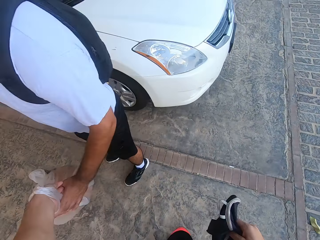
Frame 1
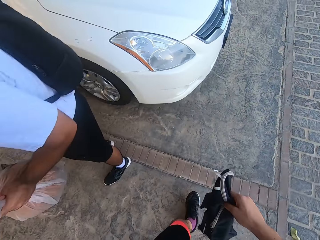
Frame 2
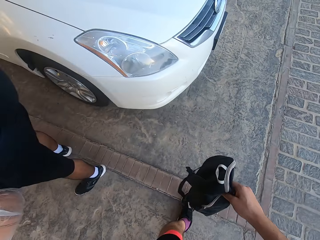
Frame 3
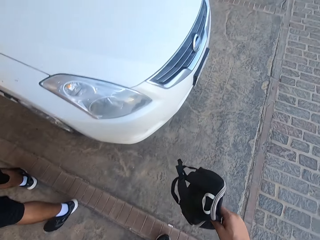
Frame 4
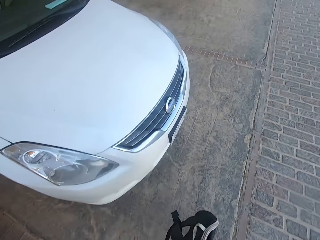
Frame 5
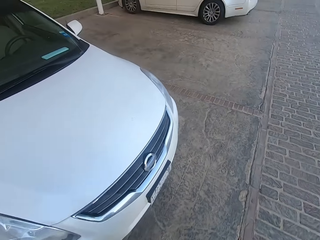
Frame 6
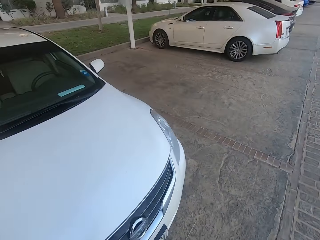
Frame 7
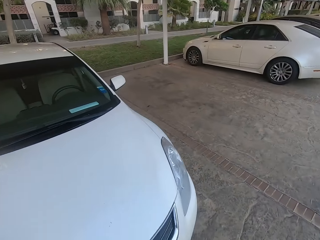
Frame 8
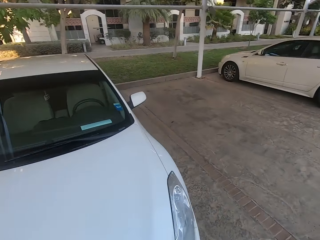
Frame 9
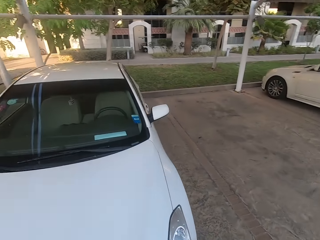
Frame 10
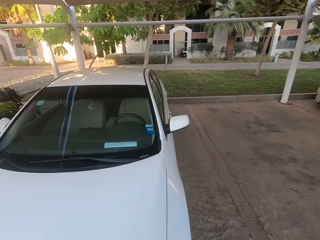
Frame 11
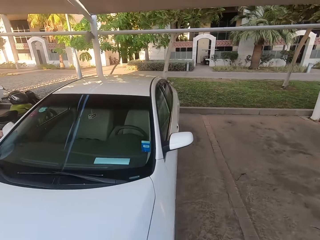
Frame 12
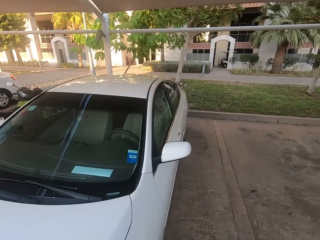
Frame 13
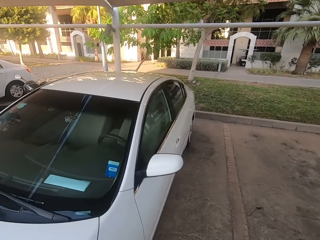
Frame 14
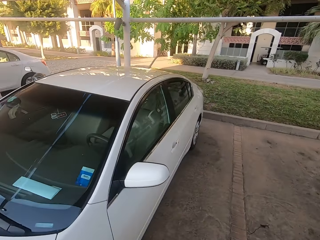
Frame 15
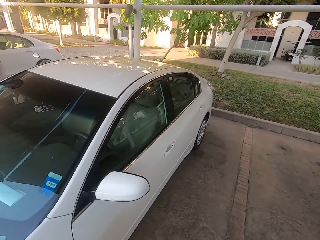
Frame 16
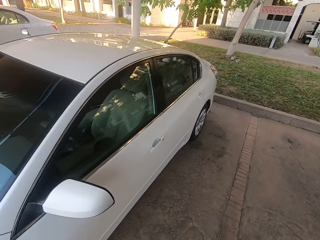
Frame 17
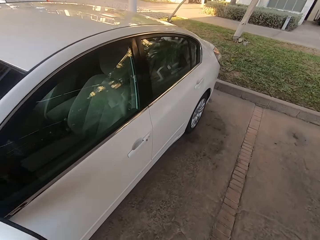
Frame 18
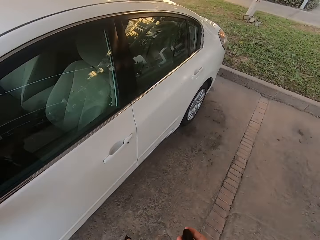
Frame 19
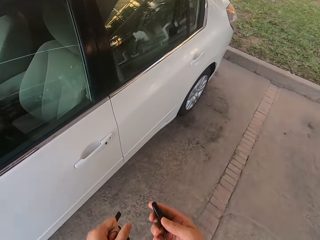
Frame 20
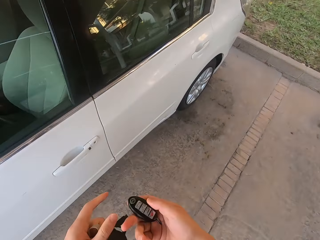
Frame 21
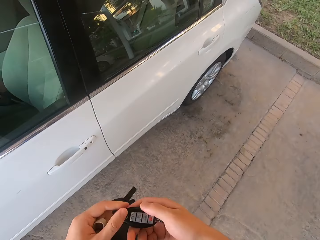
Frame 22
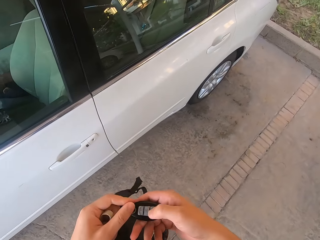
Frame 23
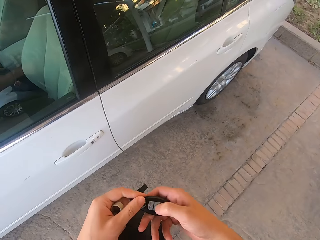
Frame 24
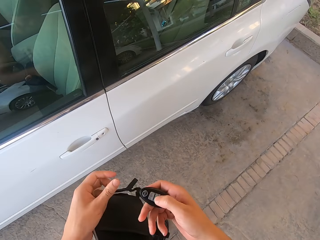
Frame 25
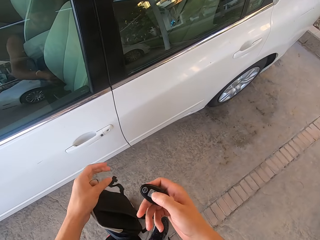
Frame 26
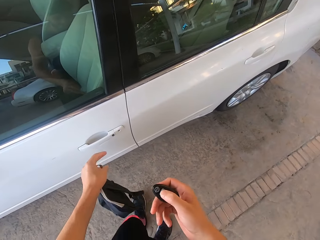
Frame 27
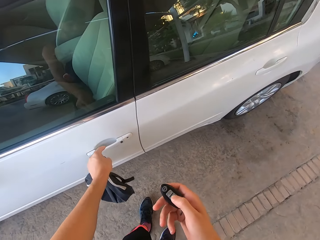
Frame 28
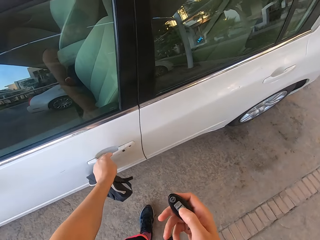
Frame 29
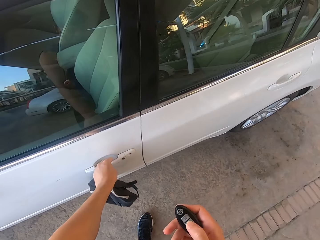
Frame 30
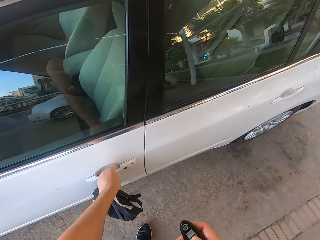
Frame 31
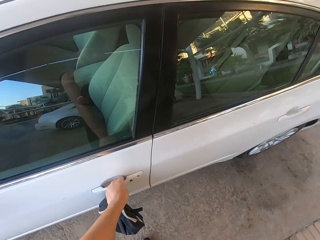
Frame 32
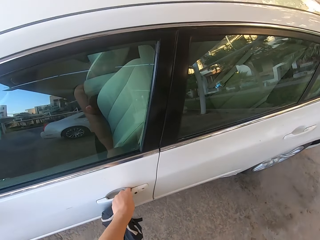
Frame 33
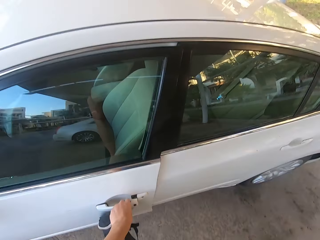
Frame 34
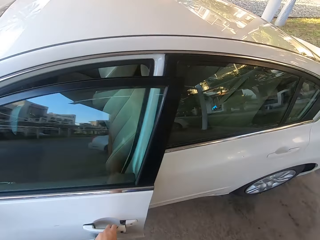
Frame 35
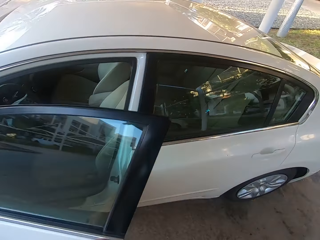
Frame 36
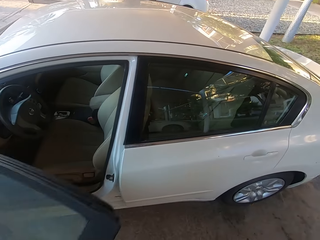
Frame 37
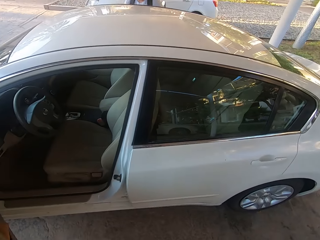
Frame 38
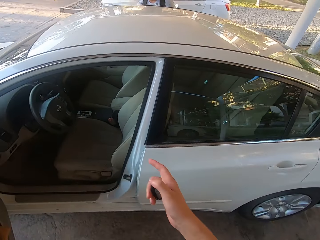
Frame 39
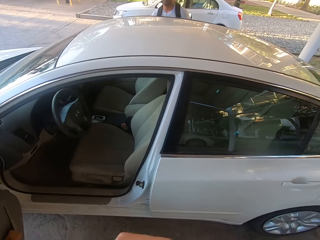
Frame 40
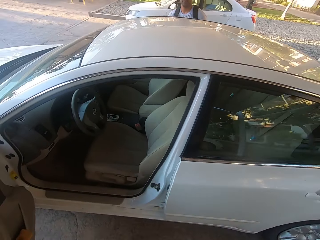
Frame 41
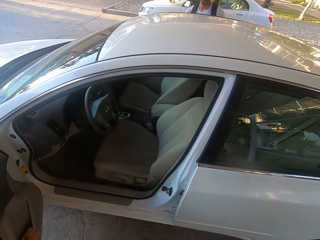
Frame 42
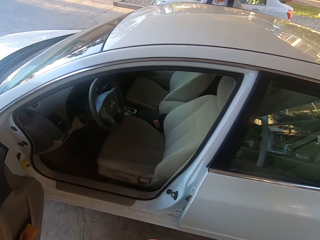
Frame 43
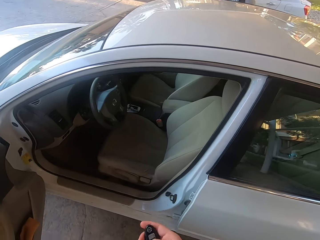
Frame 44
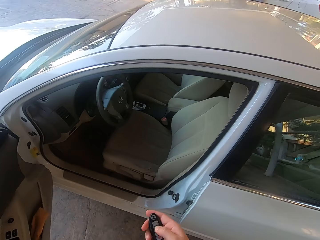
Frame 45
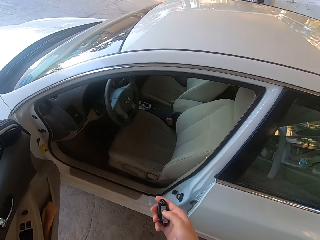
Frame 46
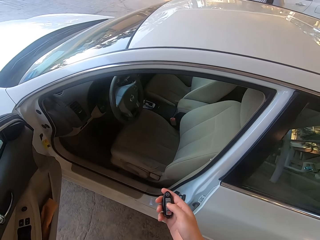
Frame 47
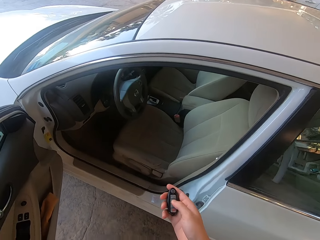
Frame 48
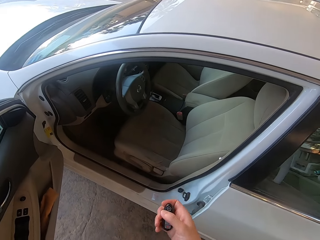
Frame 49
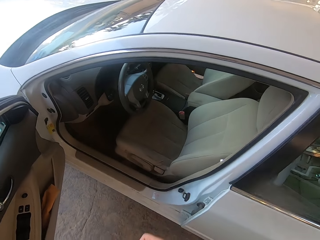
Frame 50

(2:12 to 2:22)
The camera wearer gives the man the basketball. They go around the car. They unlock the car and open the car door.

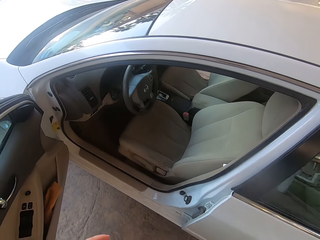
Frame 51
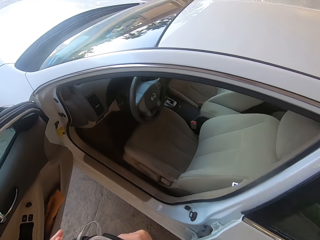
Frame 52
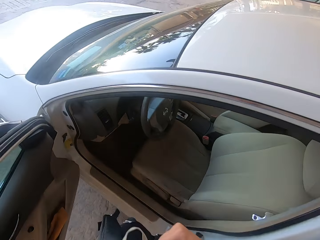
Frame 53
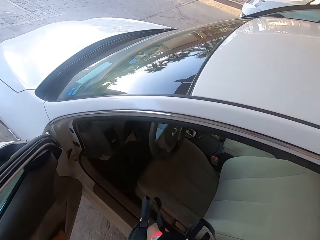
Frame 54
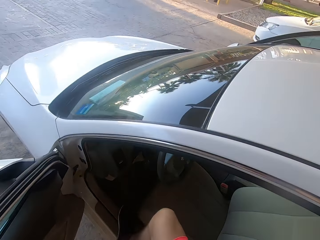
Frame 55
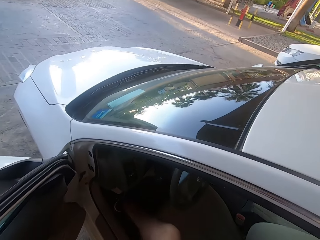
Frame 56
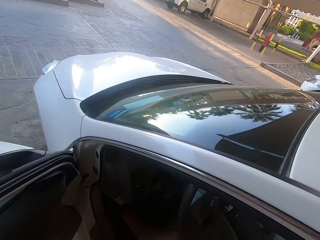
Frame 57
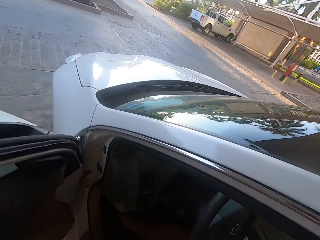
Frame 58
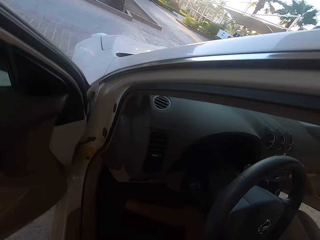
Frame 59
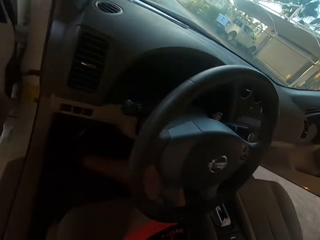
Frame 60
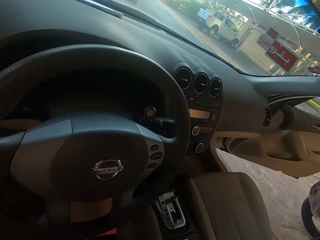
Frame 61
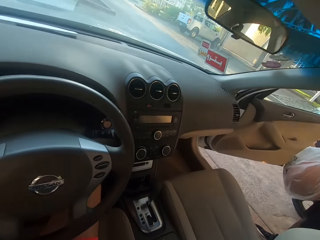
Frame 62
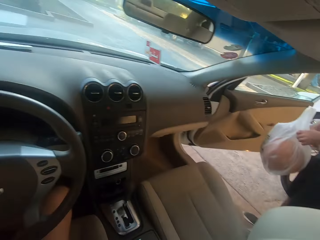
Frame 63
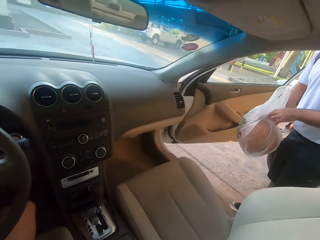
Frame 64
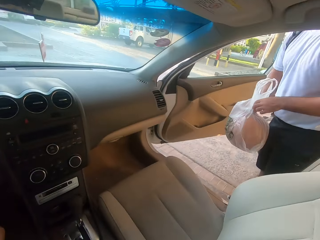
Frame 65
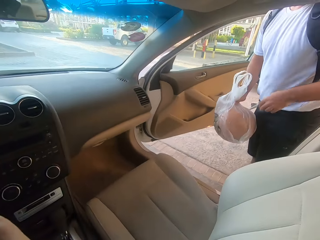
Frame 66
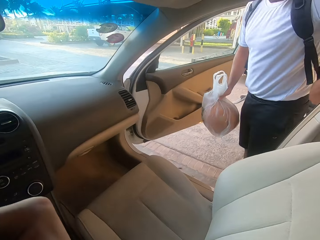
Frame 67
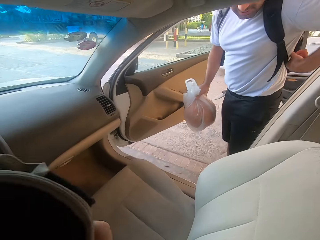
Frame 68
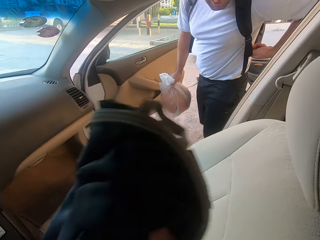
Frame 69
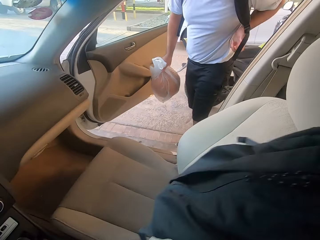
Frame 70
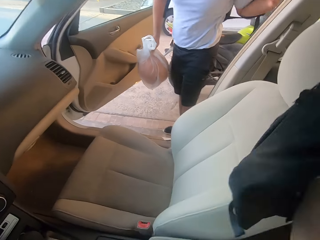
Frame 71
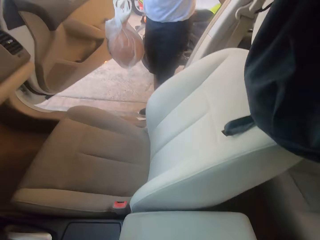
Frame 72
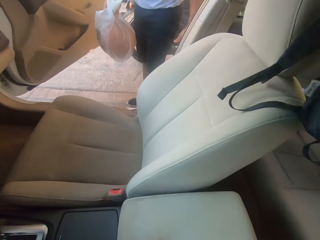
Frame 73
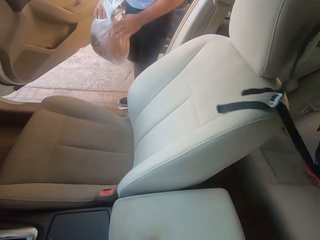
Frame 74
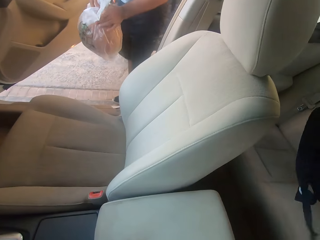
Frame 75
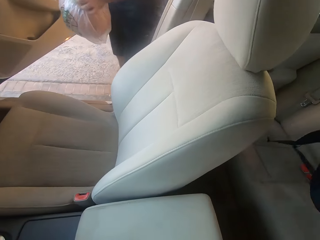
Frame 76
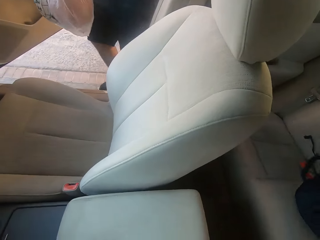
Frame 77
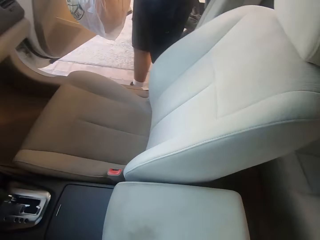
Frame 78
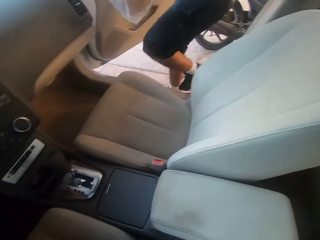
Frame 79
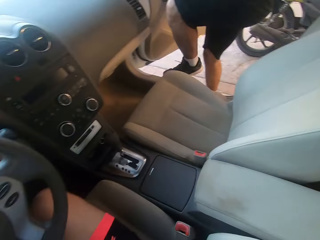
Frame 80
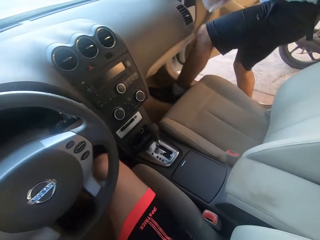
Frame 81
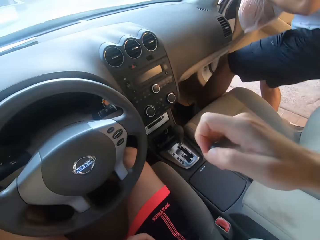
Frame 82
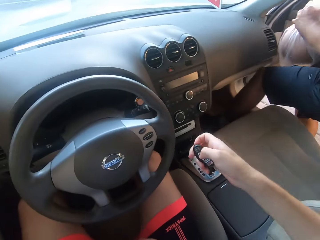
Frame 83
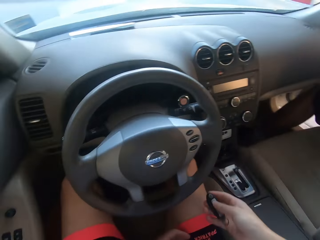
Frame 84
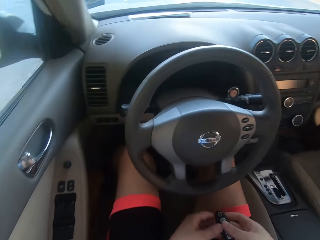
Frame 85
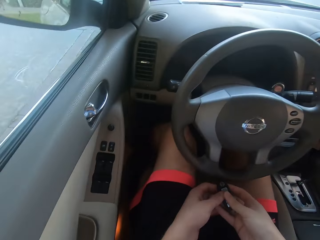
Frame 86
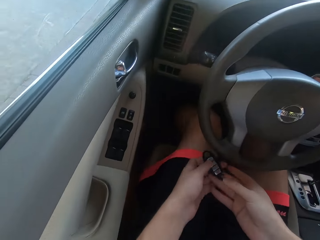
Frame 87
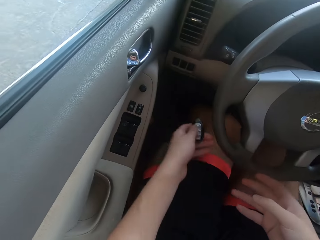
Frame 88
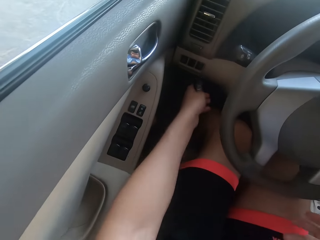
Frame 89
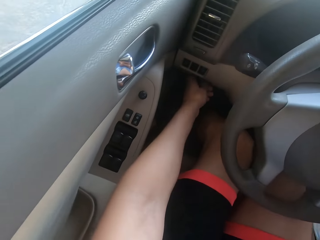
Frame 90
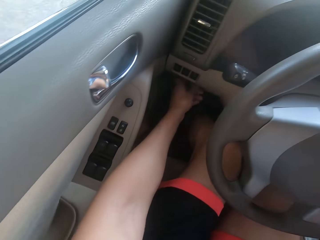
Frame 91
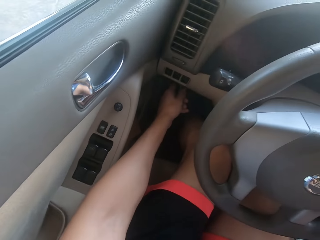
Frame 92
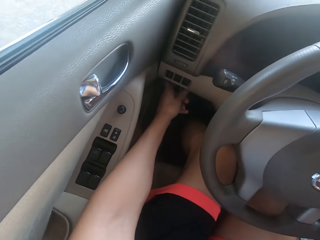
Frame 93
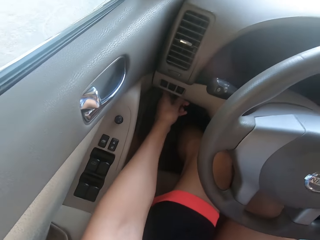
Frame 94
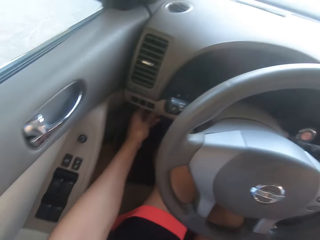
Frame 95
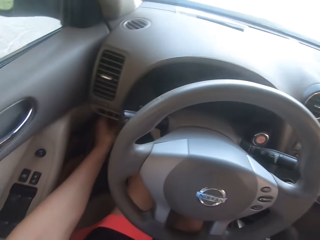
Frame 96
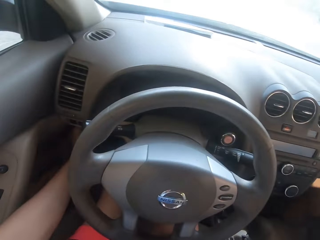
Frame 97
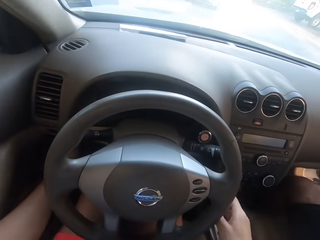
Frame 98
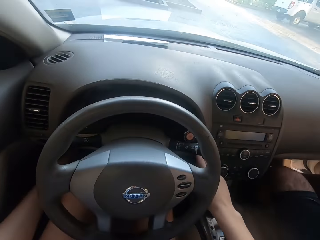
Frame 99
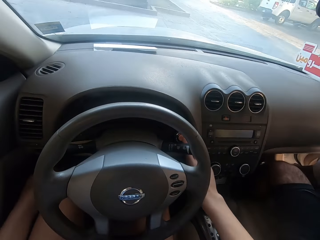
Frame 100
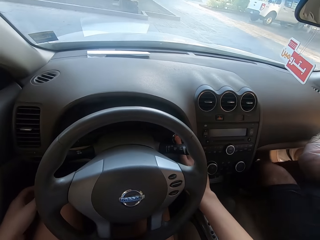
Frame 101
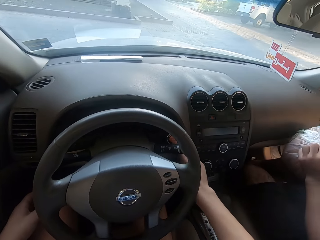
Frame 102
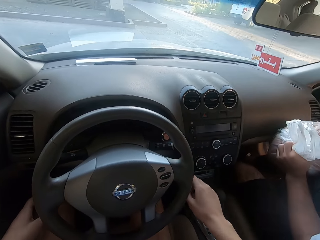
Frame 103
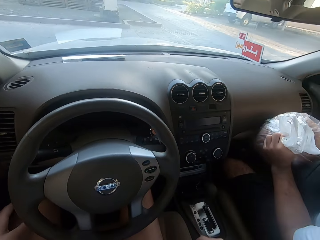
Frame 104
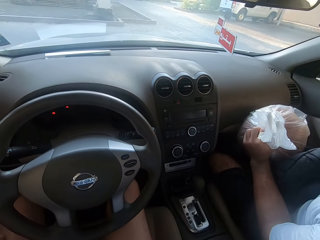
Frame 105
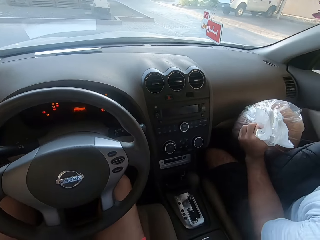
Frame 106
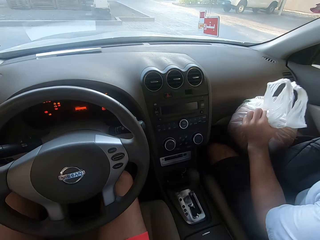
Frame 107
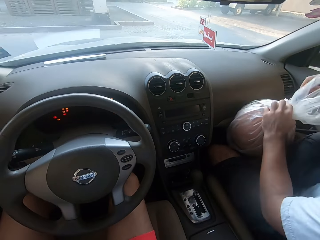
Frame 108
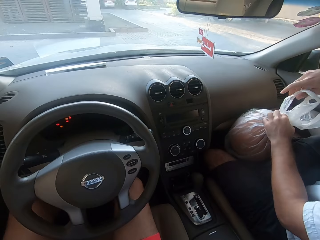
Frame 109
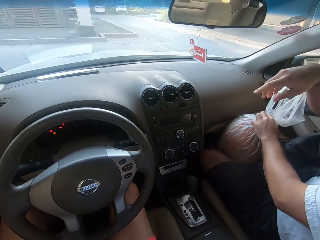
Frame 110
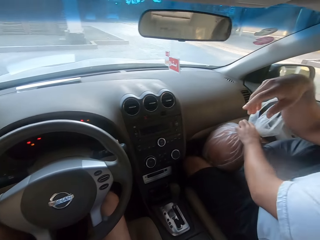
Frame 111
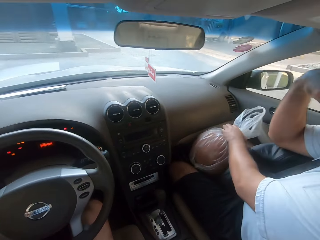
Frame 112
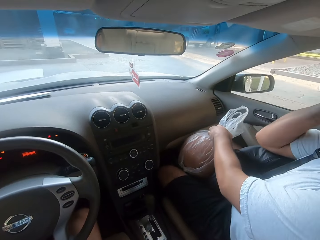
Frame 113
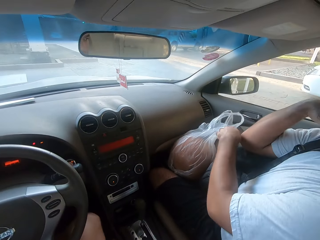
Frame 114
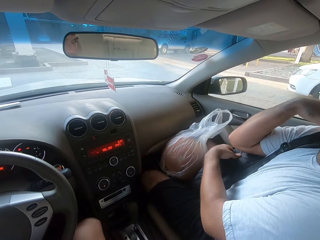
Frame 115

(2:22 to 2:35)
A man opens the car door. The camera wearer enters the car. The man removes the backpack from his back. The camera wearer throws the bag at the back seat. The man enters the car. The camera wearer starts the car.
